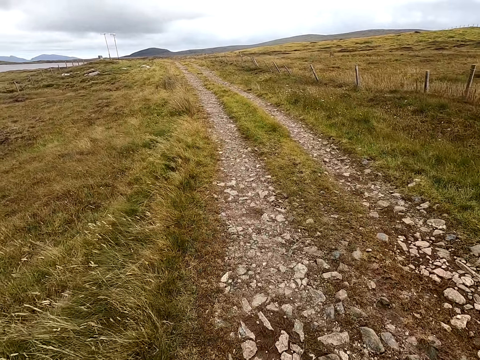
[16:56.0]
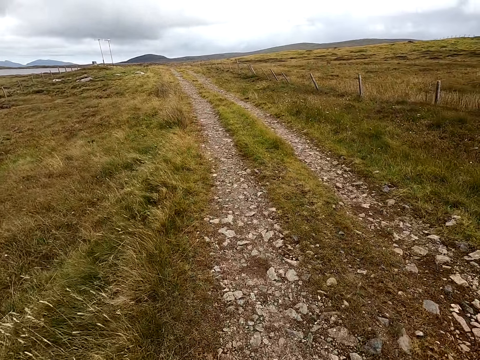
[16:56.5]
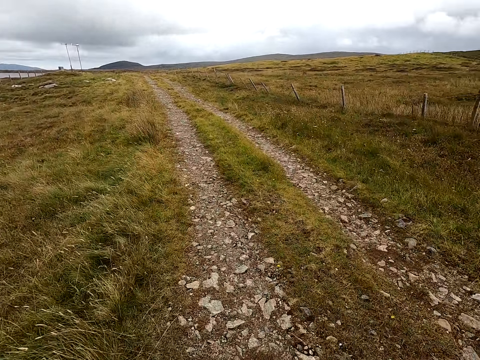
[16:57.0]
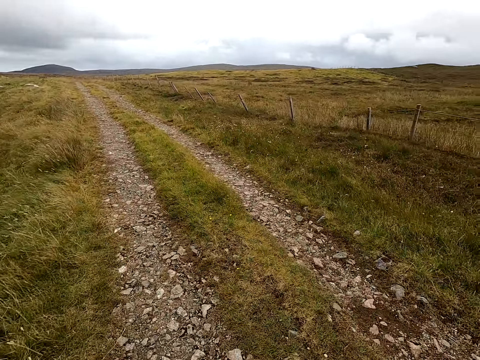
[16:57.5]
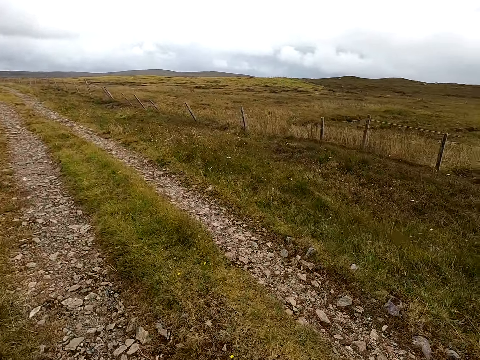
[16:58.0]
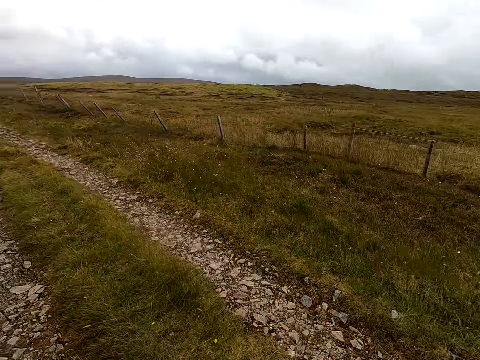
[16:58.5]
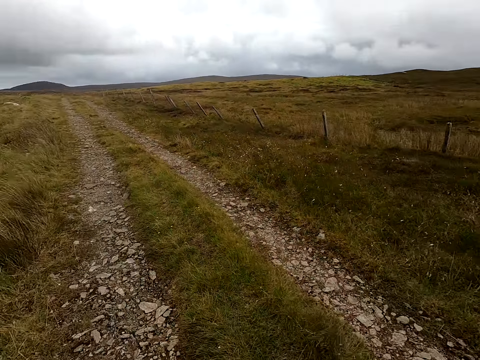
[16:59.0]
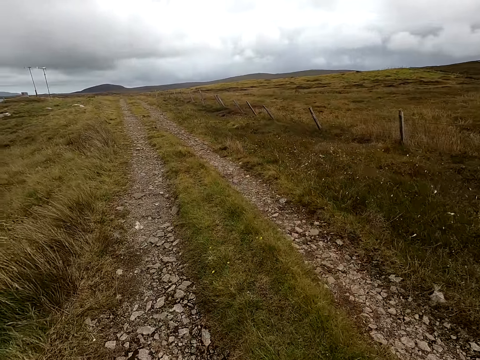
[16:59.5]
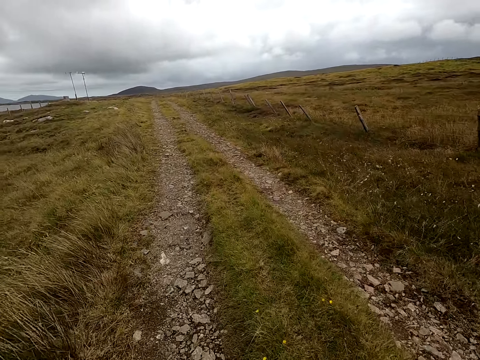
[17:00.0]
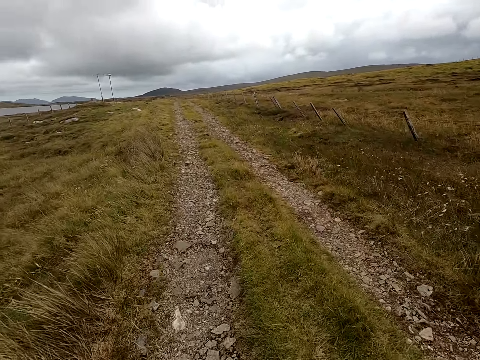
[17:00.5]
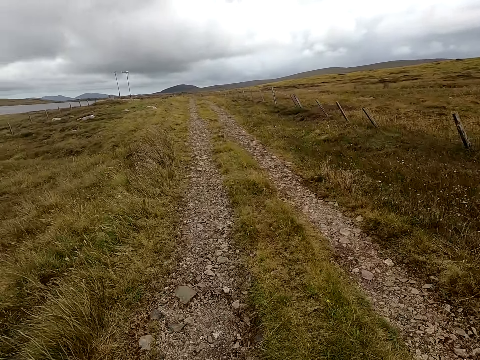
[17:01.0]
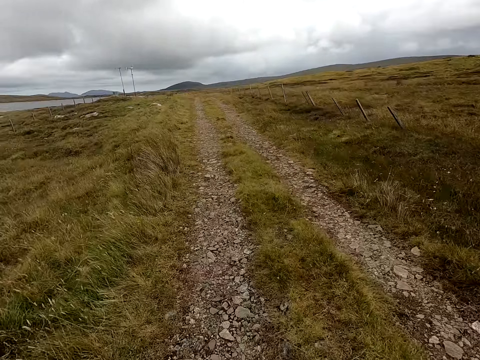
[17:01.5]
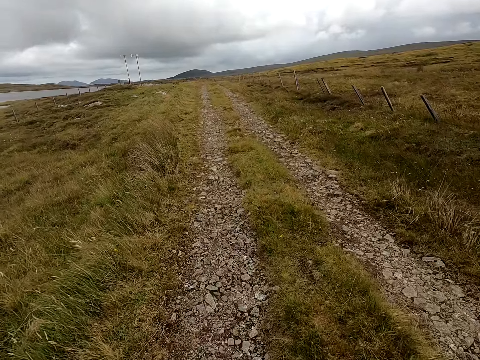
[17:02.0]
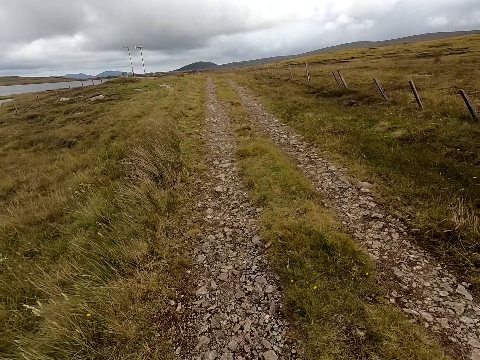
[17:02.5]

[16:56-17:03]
The camera wearer walks and looks around.

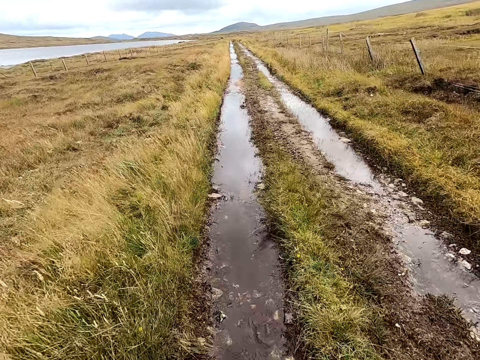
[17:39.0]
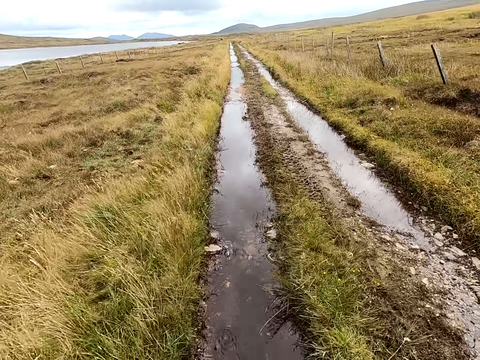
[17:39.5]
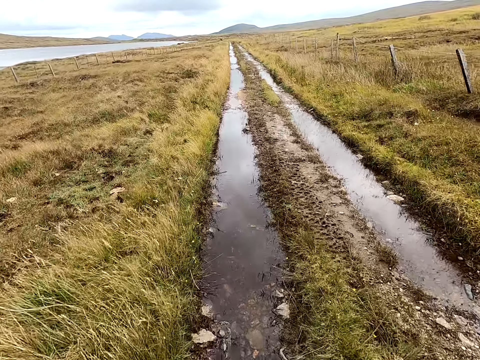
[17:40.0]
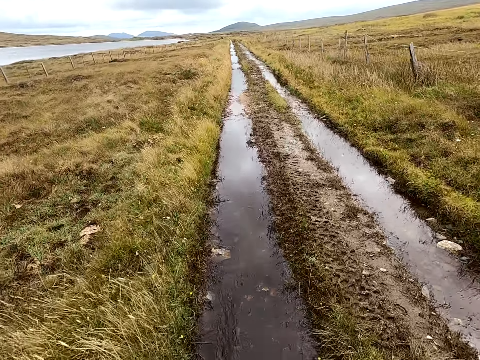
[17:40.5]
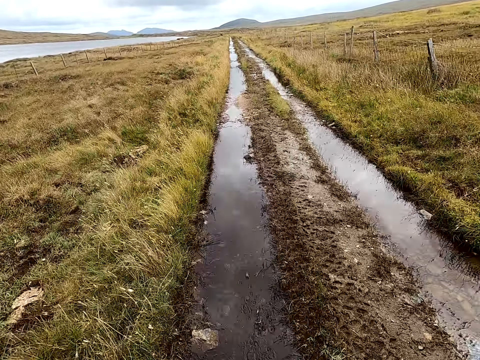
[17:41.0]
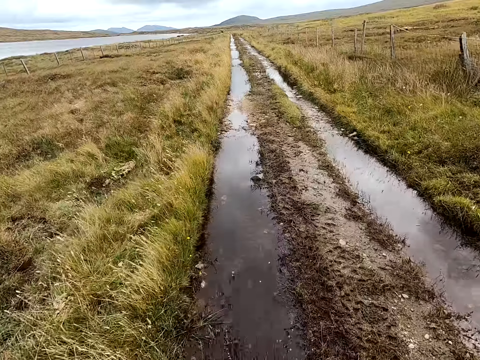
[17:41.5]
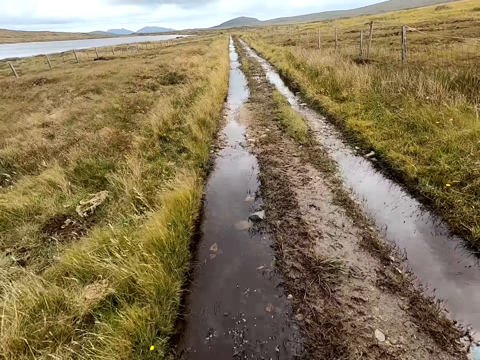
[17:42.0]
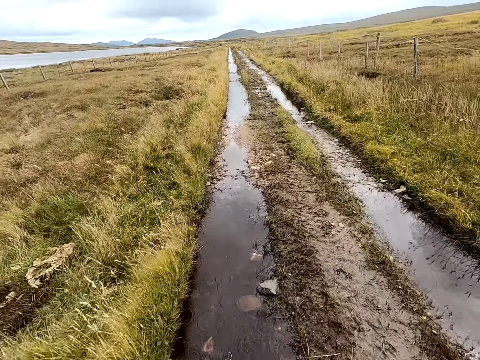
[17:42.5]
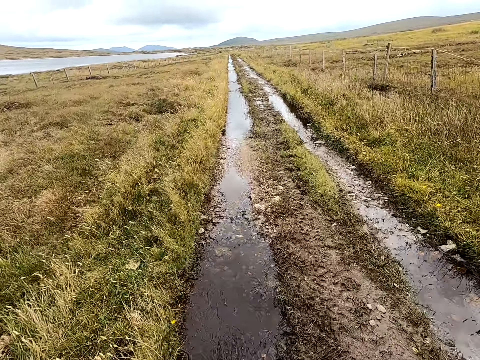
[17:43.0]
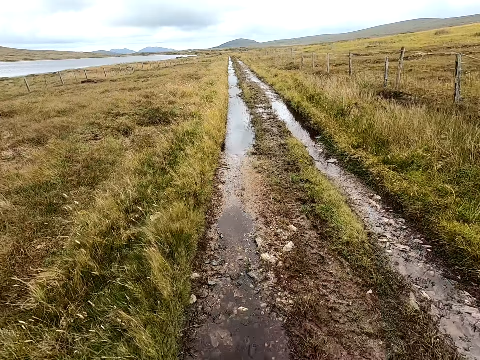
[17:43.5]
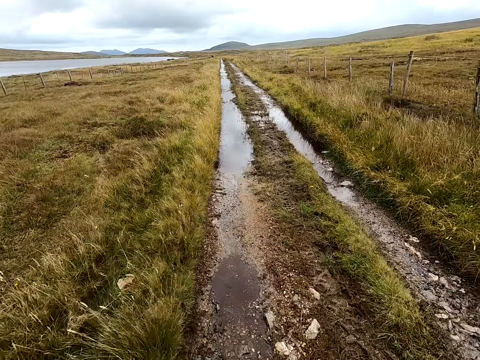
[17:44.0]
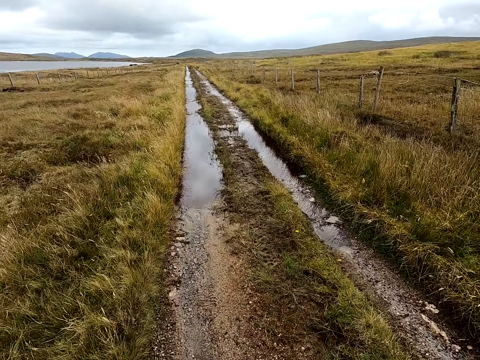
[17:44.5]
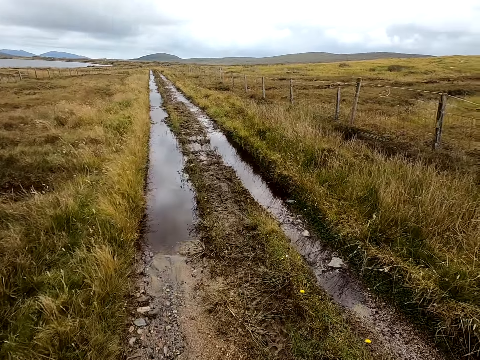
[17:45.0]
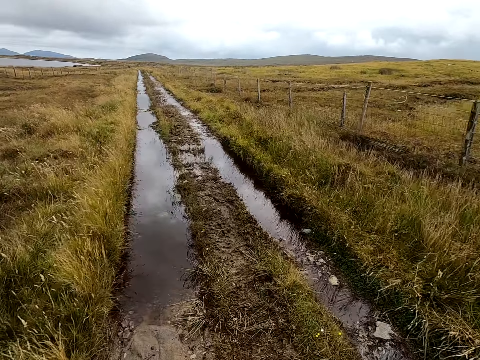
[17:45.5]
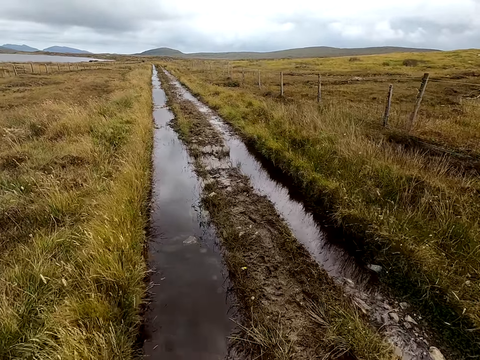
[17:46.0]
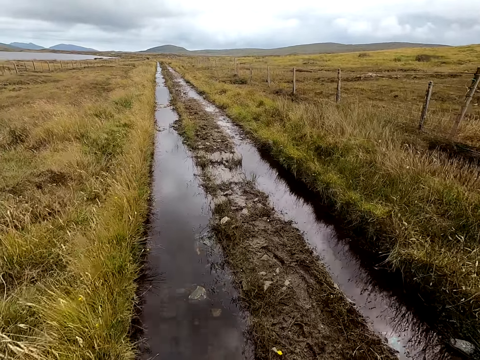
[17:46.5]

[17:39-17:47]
The camera wearer walks in the water.

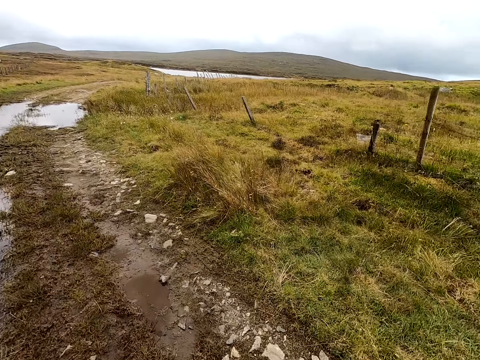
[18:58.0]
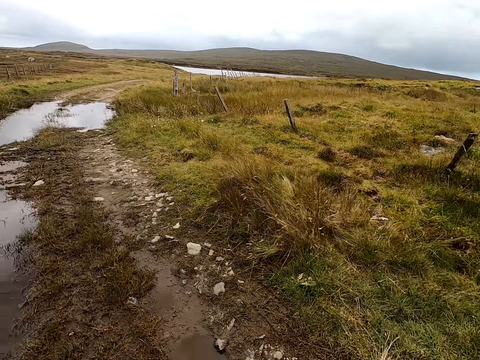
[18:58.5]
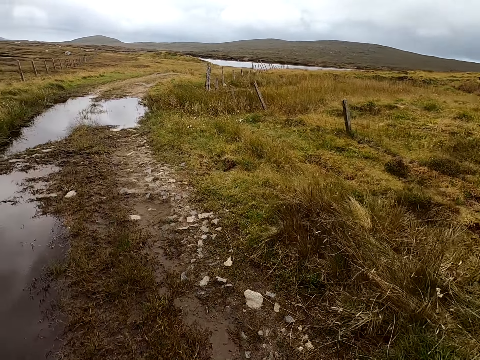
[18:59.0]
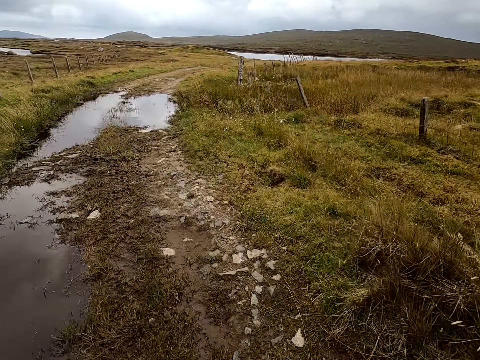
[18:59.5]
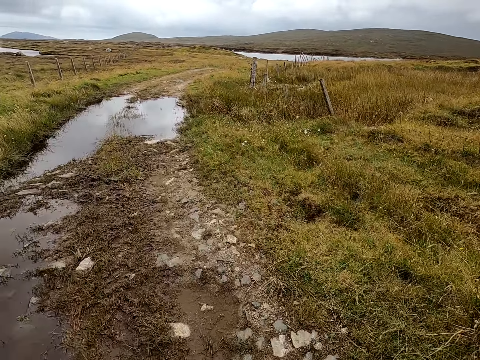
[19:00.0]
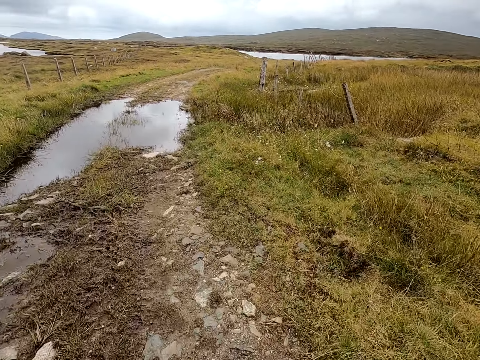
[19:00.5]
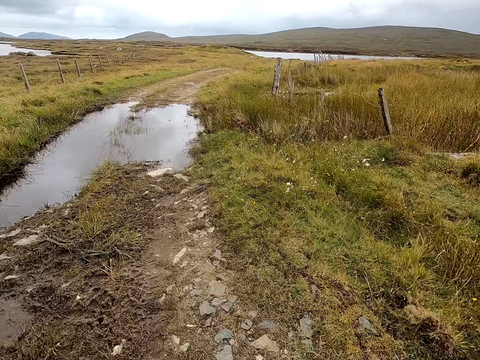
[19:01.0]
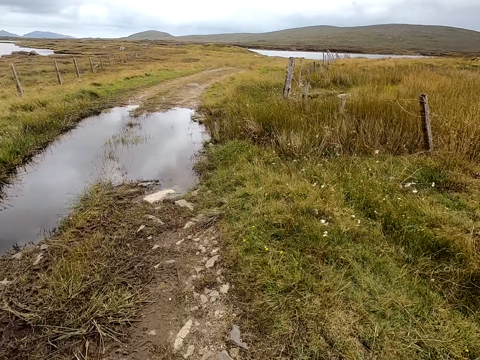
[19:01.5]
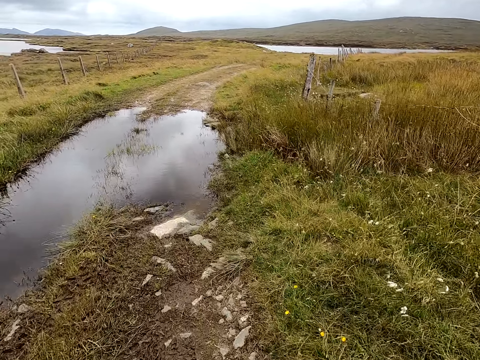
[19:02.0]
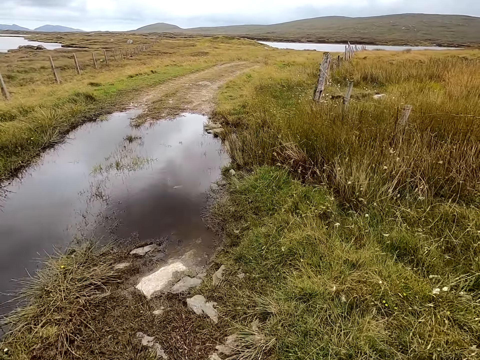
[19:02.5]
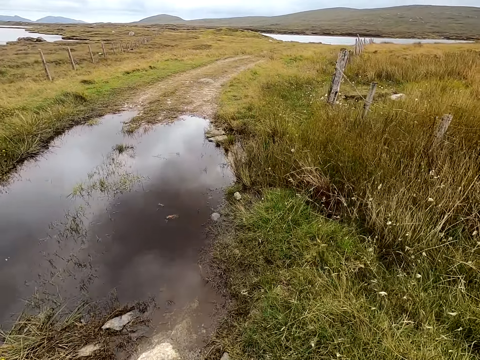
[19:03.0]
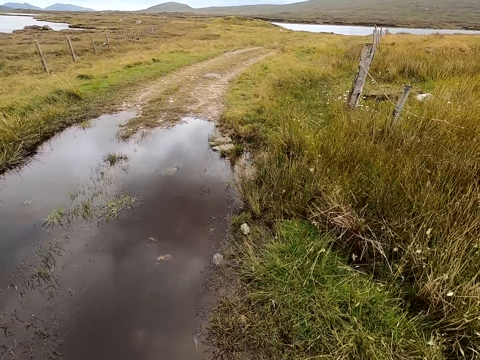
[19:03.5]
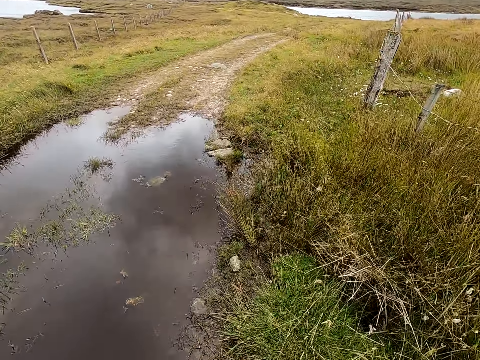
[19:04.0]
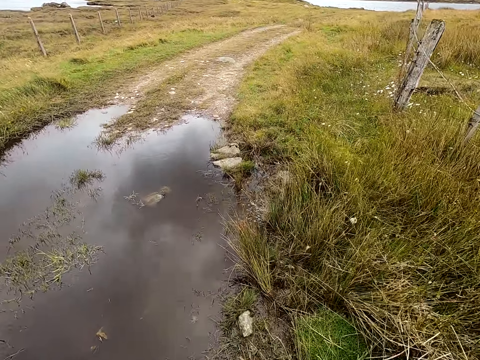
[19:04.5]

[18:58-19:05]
The camera wearer walks in the field.

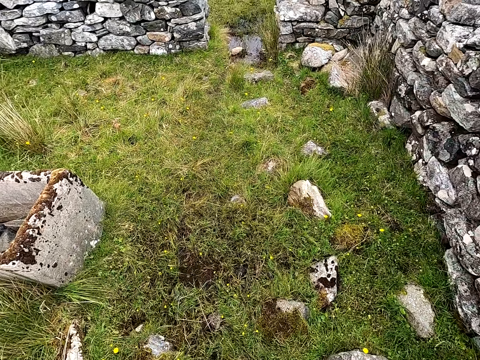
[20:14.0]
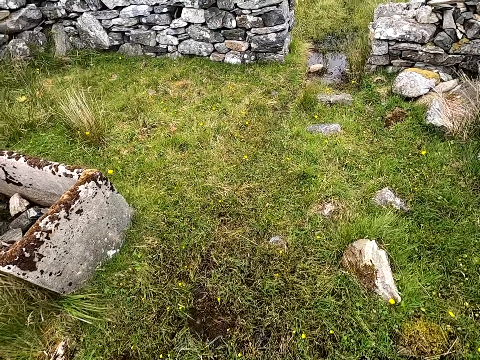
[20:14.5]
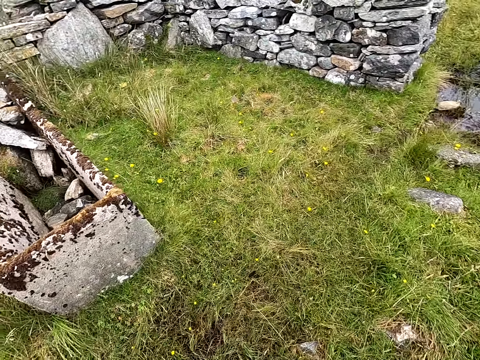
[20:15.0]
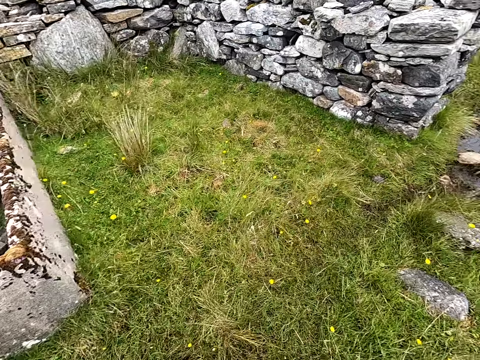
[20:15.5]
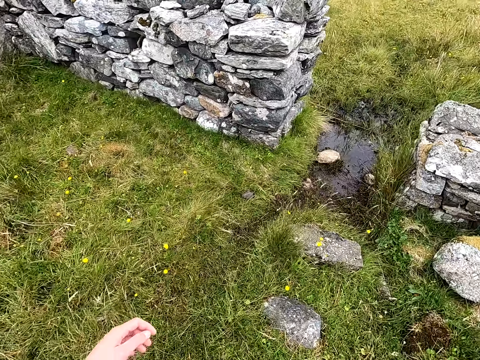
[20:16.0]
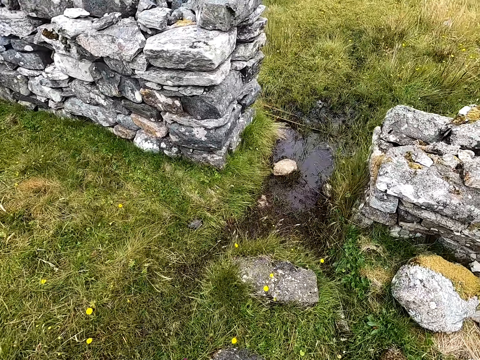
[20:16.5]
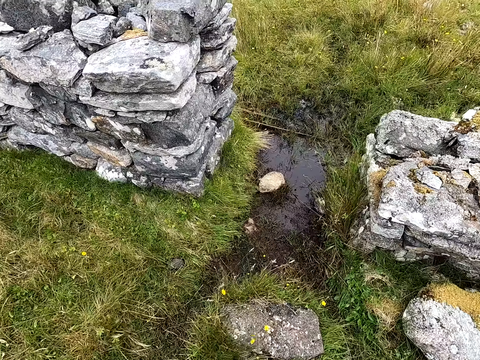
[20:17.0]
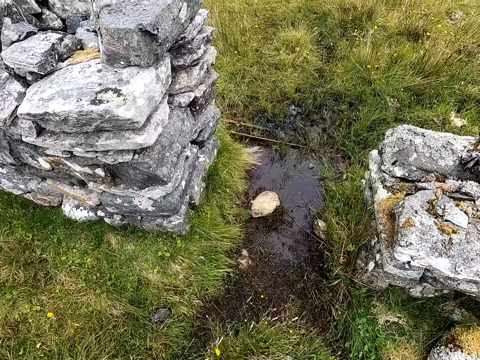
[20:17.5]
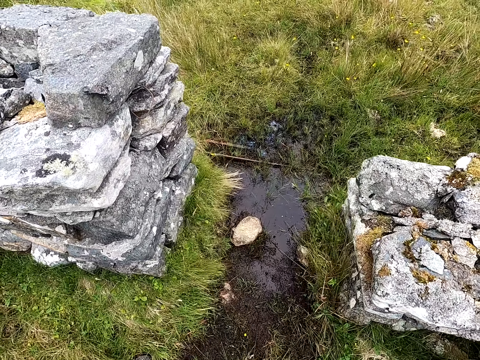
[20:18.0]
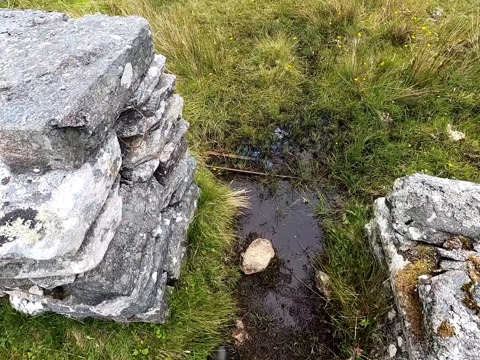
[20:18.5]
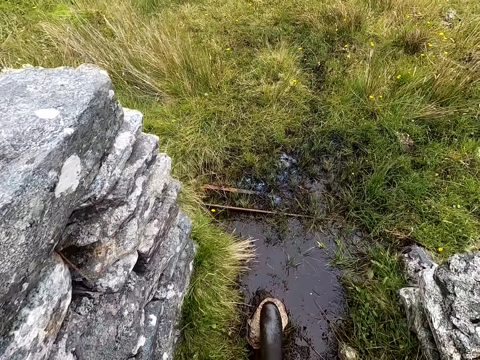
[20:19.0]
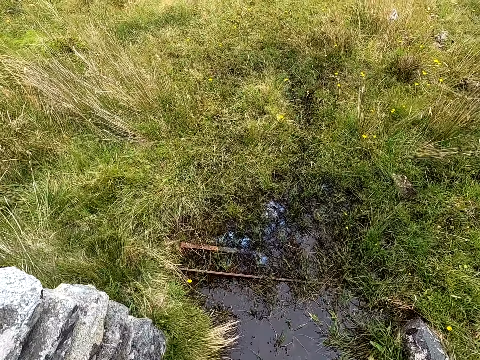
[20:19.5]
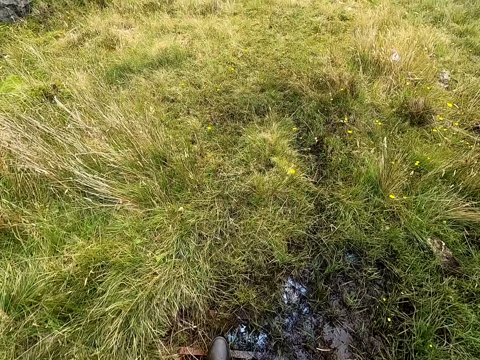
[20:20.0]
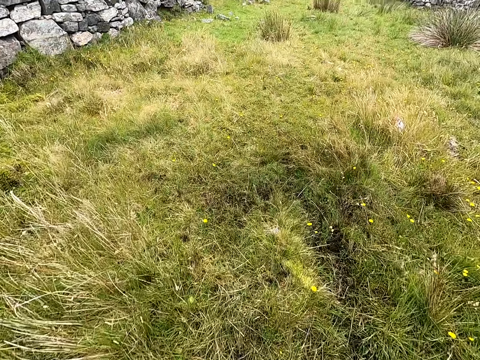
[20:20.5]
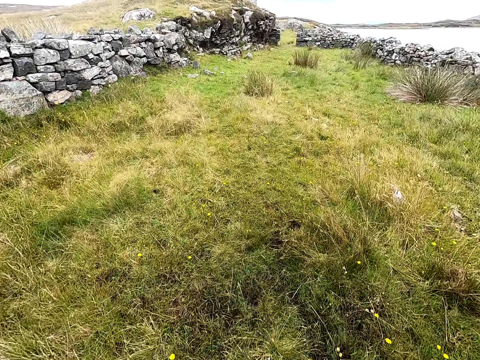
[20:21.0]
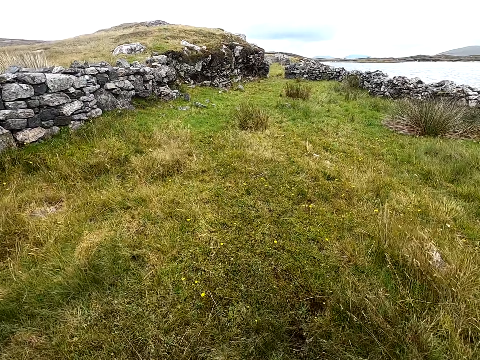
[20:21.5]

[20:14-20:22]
The camera wearer walks and looks around. They jump over the water.
